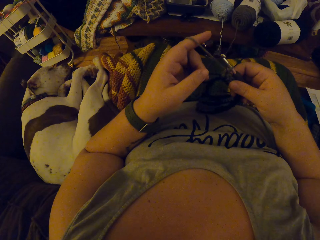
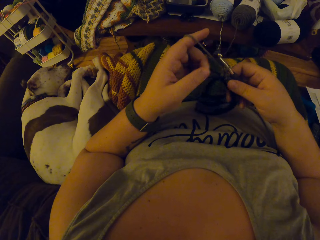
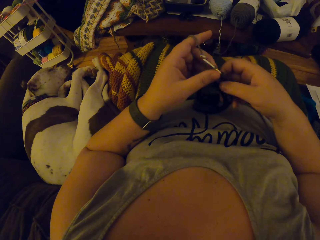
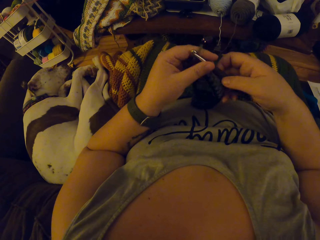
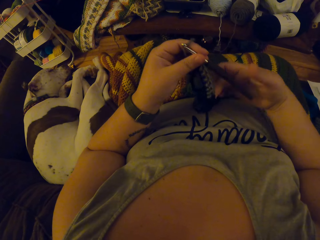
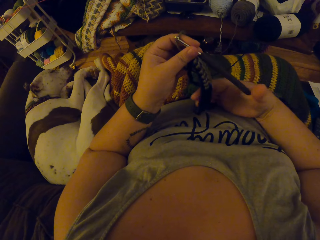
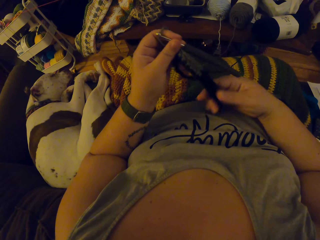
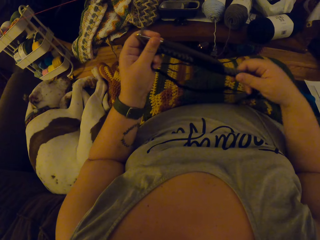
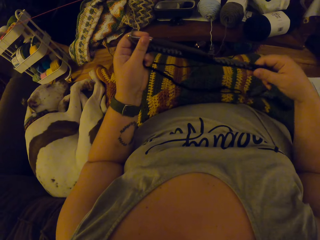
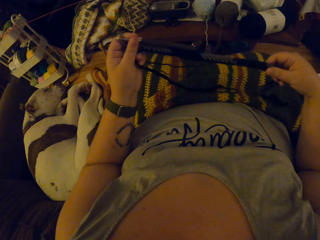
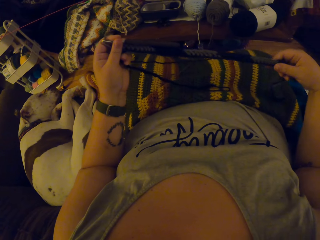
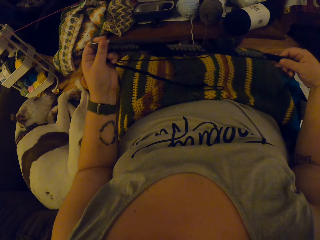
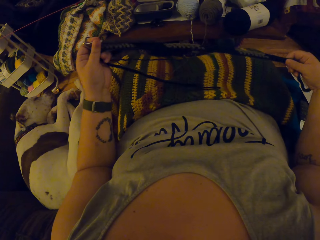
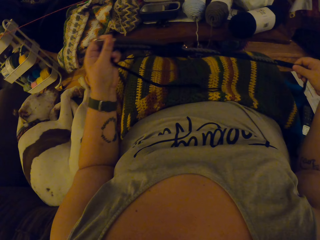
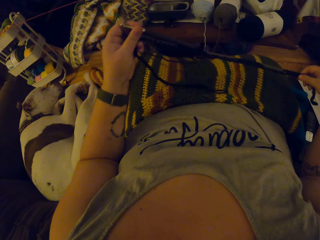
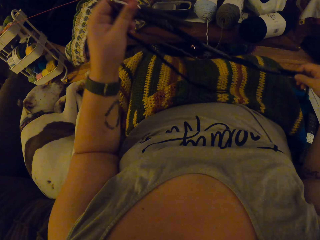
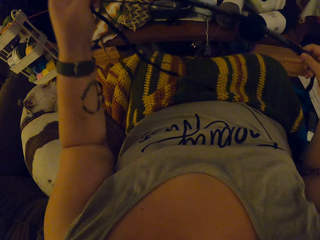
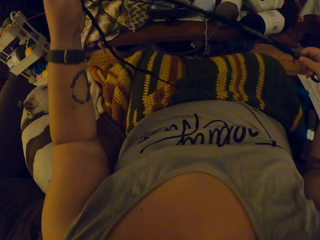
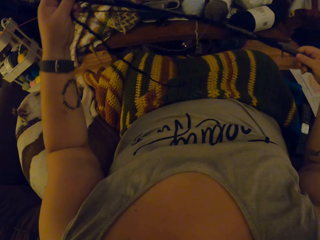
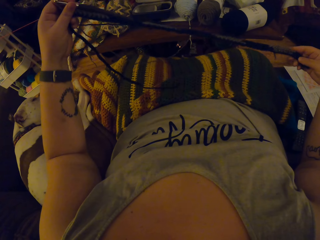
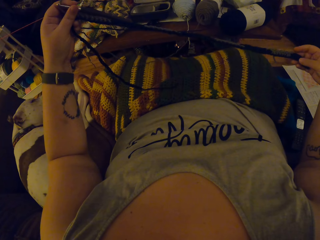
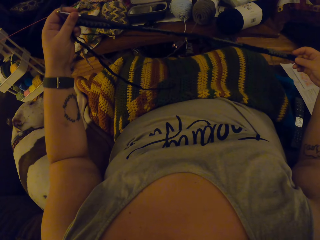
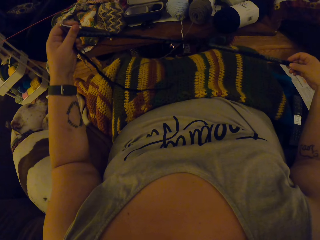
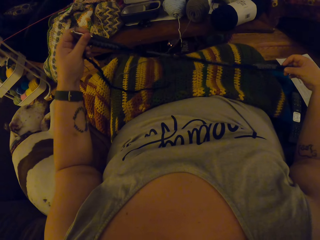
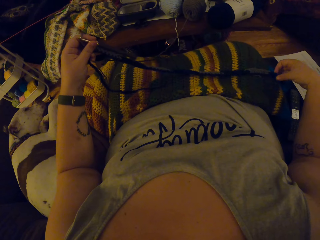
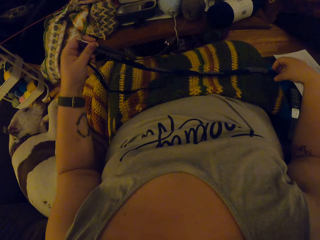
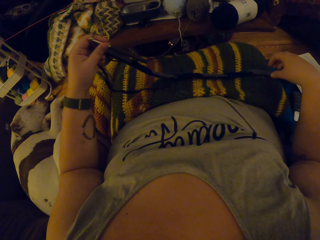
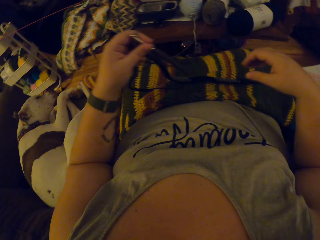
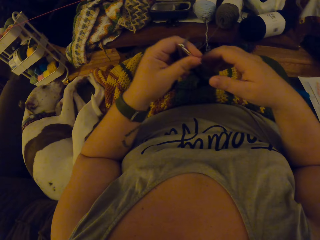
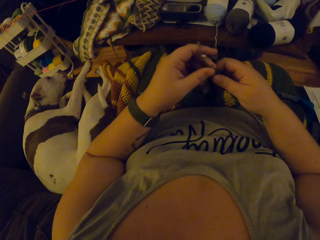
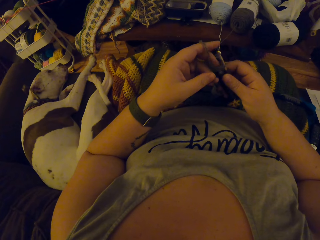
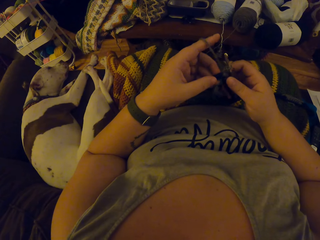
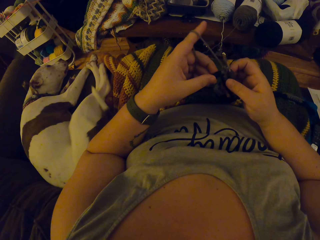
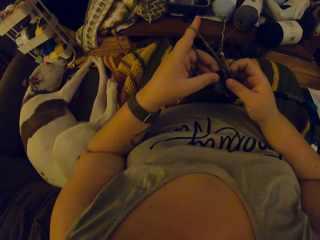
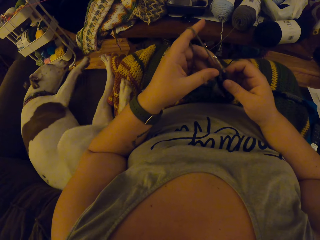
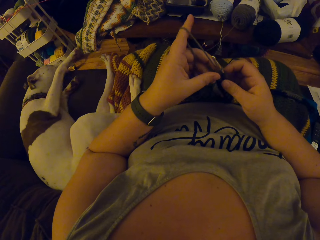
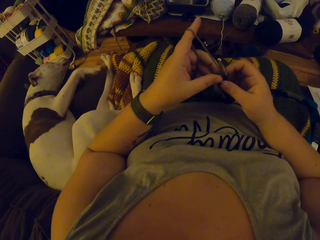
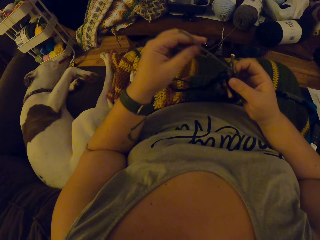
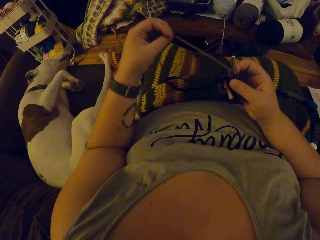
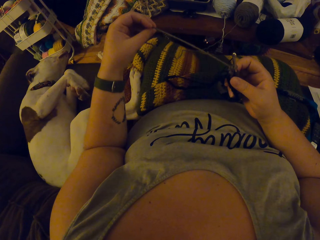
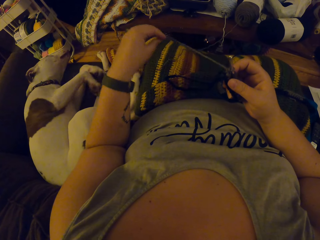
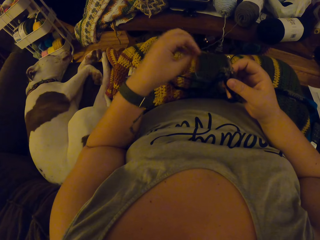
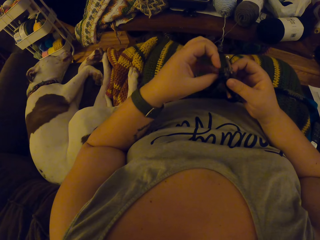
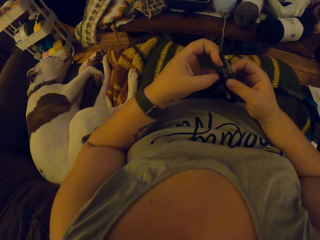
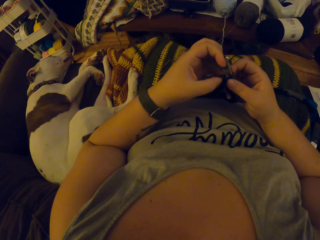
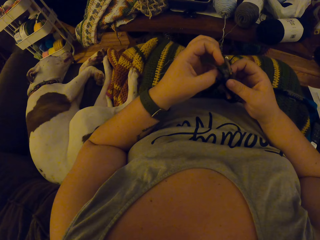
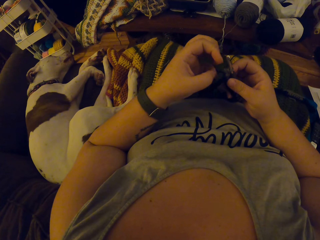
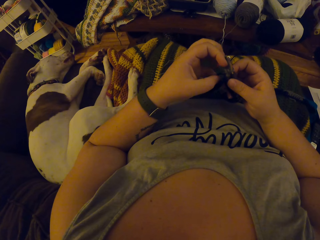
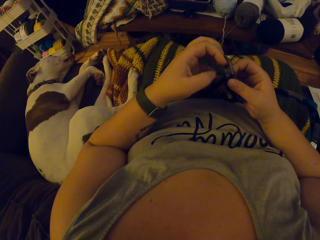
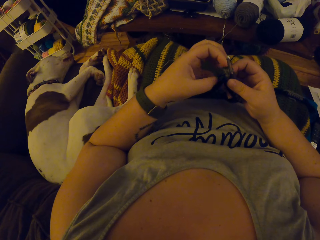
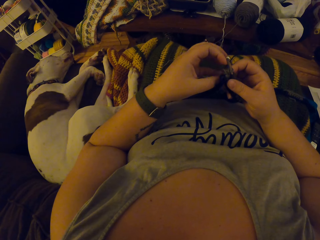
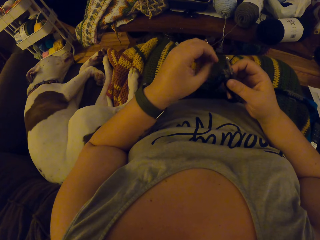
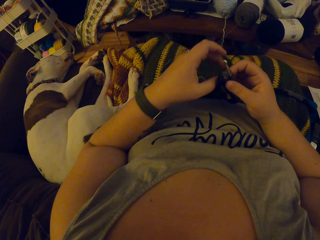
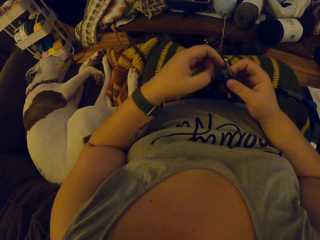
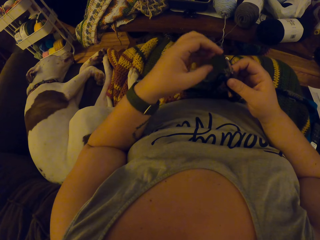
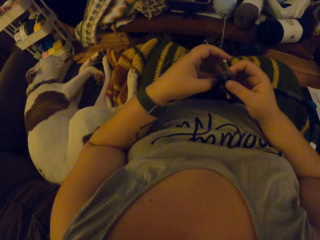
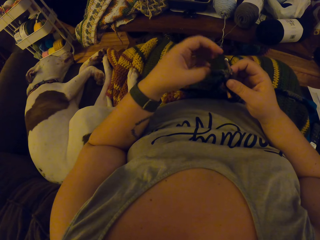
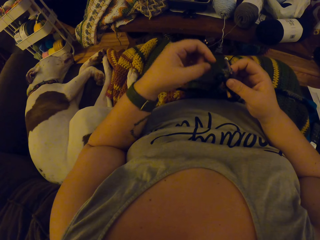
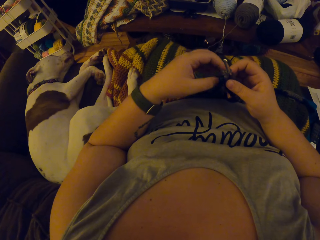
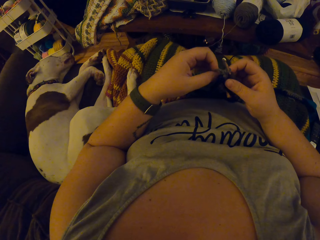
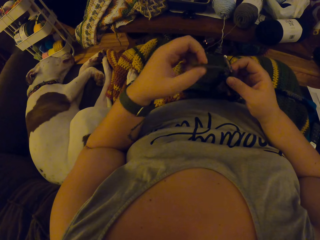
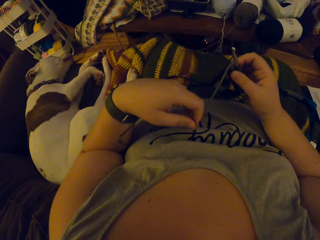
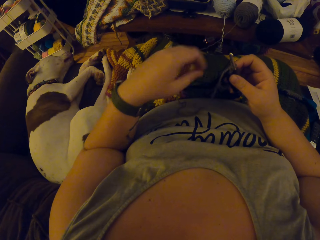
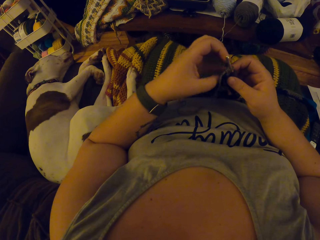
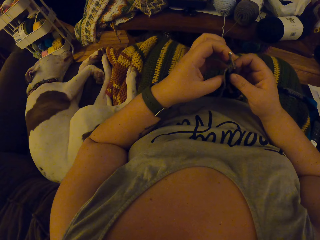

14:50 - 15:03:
The camera wearer straightens out the yarn. They check the stitch. They adjust the yarn. They pull the yarn.

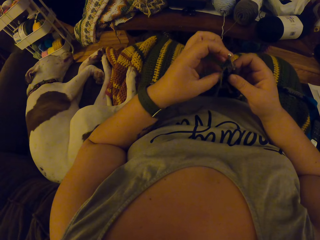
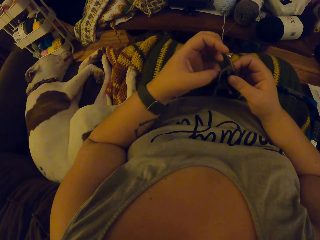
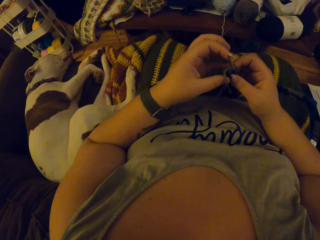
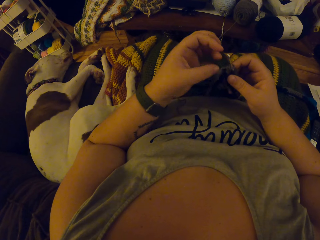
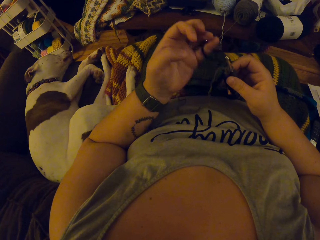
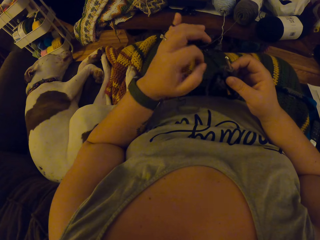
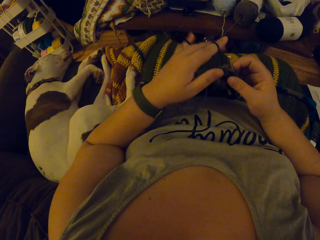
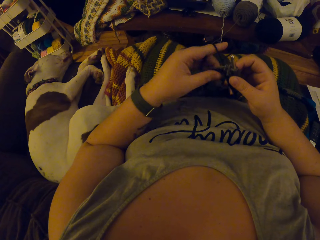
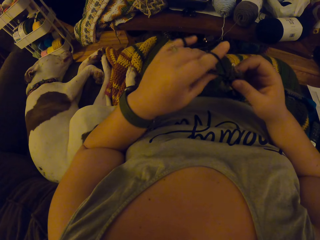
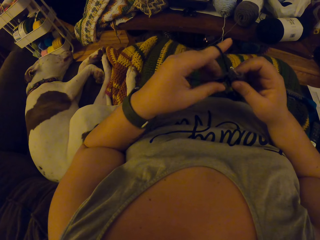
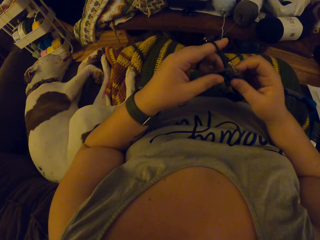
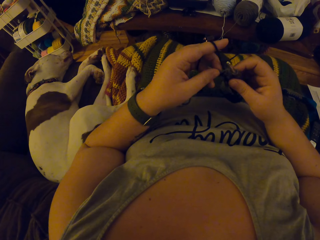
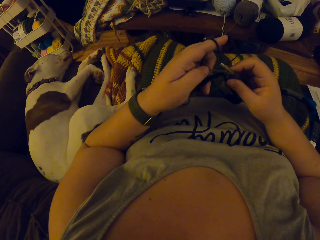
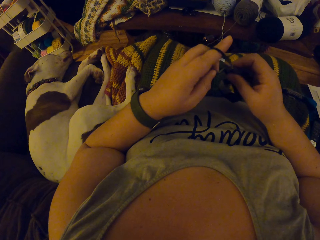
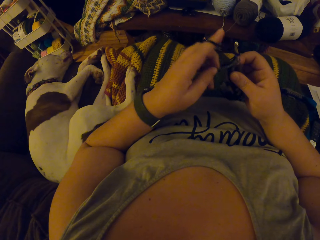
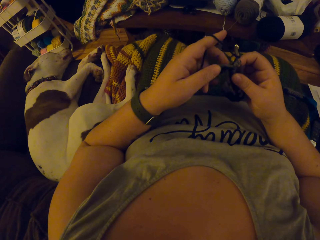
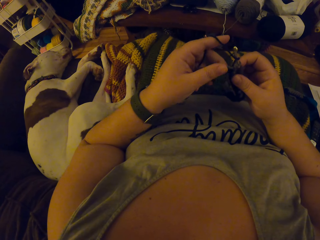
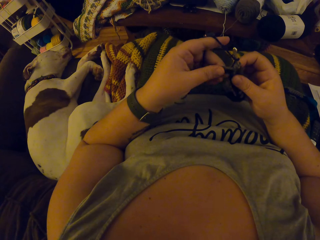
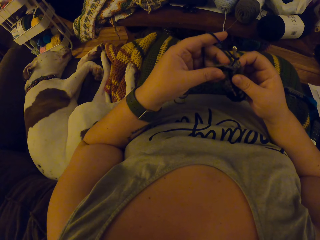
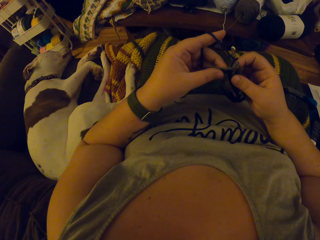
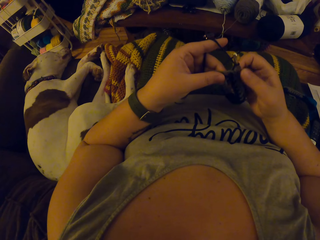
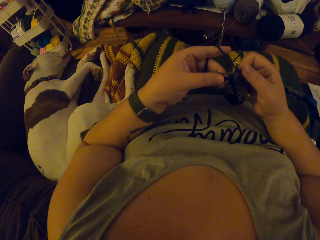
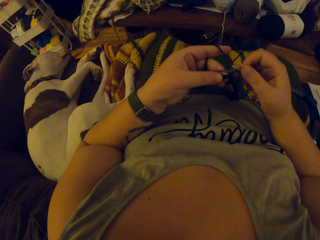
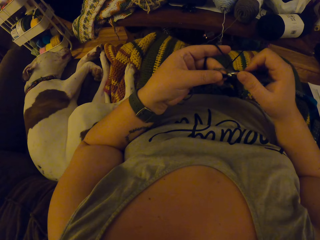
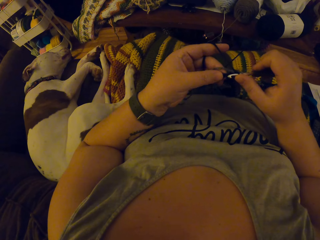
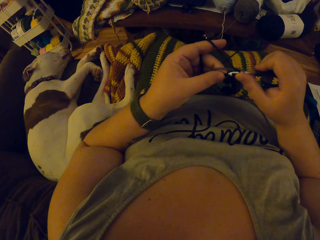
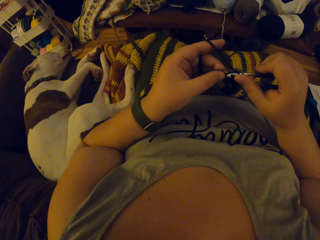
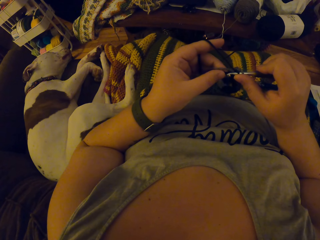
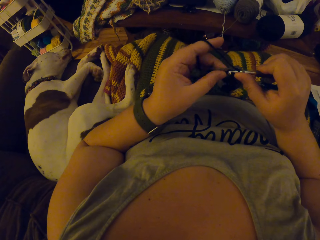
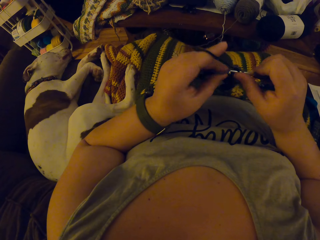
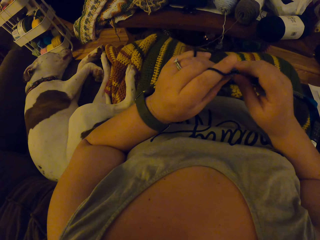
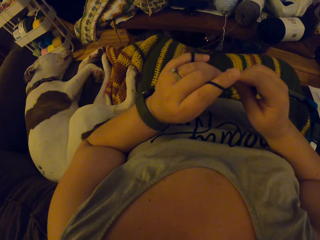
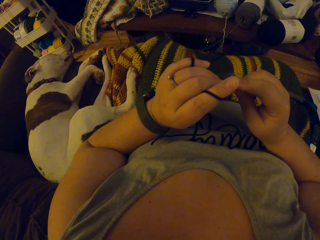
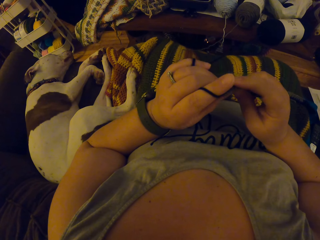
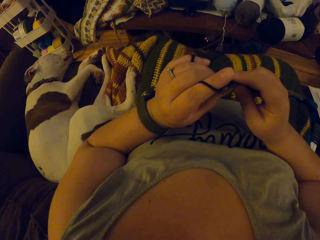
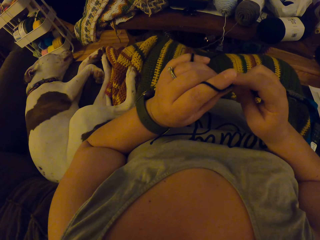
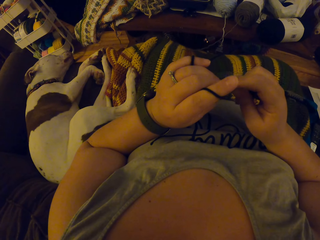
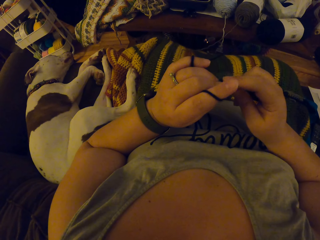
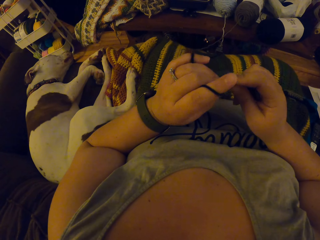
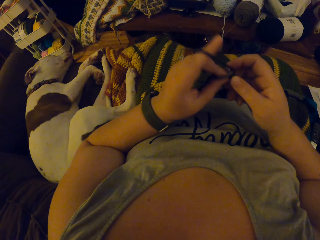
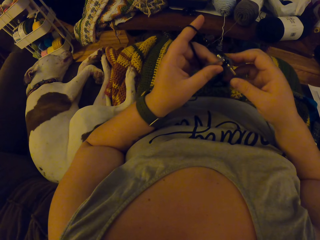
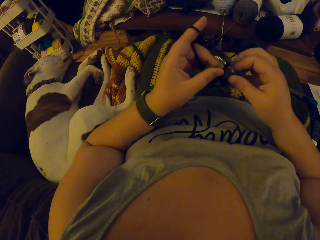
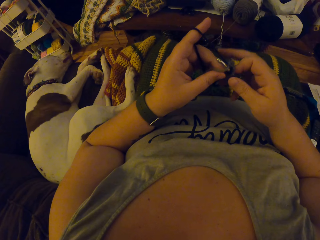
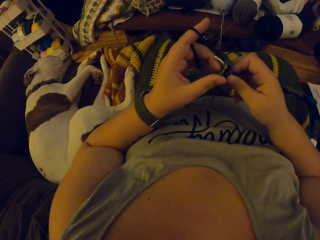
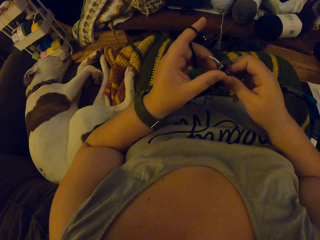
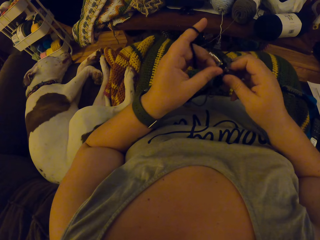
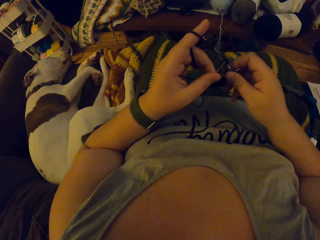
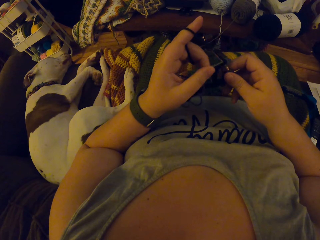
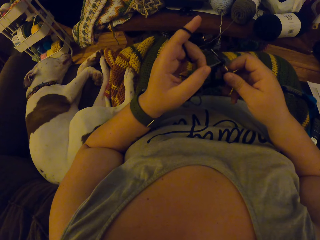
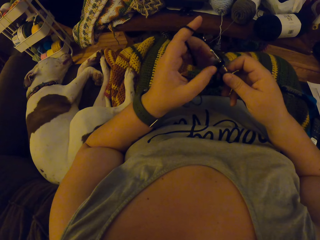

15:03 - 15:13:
The camera wearer coils the yarn around her finger. She crochets the yarn with a crochet.
